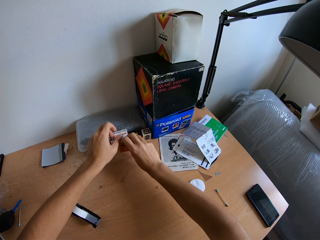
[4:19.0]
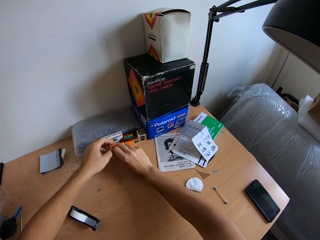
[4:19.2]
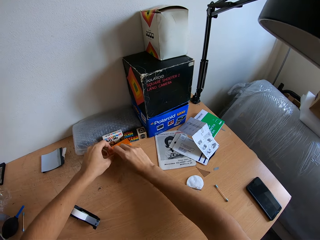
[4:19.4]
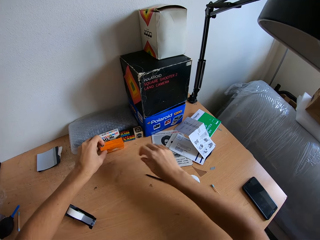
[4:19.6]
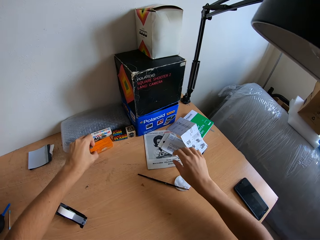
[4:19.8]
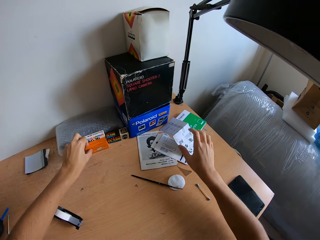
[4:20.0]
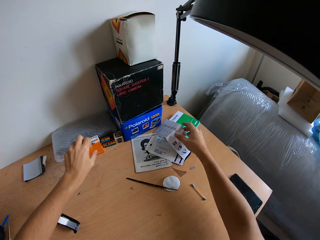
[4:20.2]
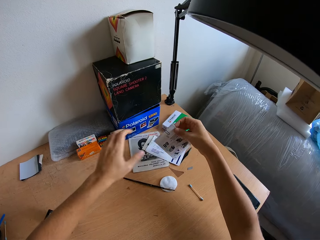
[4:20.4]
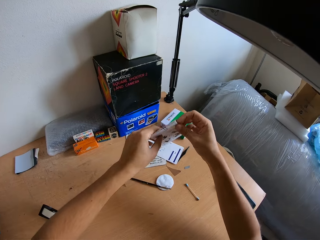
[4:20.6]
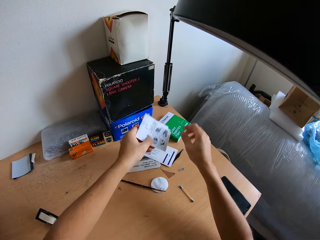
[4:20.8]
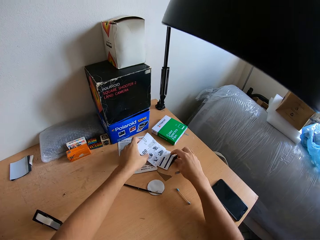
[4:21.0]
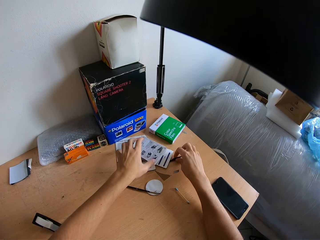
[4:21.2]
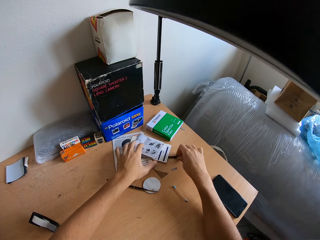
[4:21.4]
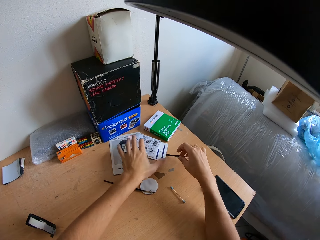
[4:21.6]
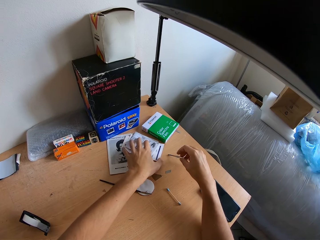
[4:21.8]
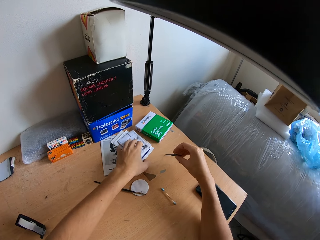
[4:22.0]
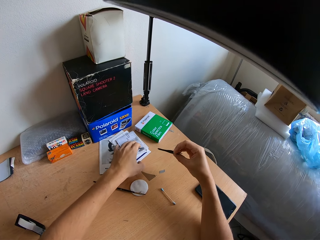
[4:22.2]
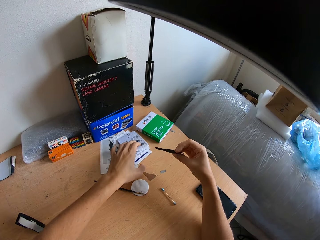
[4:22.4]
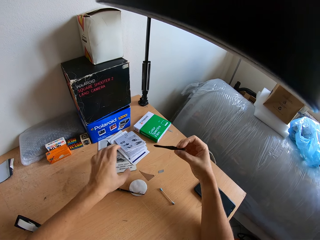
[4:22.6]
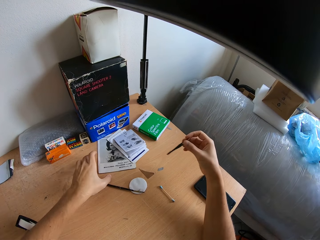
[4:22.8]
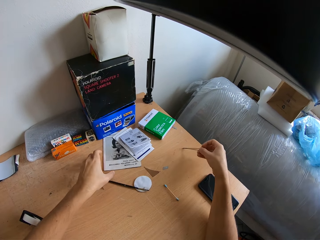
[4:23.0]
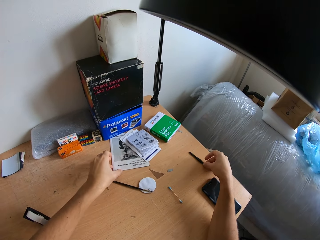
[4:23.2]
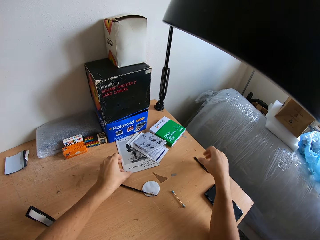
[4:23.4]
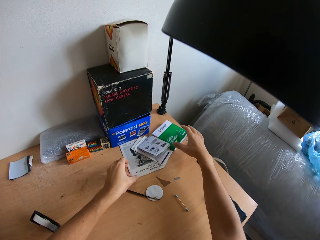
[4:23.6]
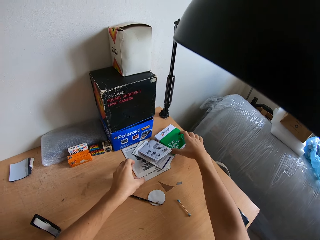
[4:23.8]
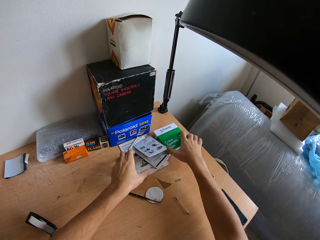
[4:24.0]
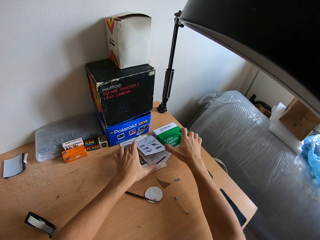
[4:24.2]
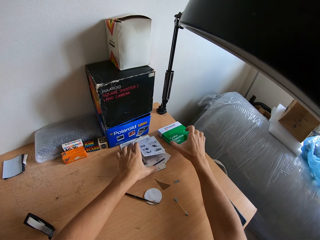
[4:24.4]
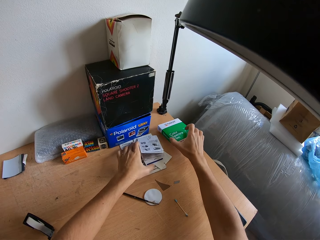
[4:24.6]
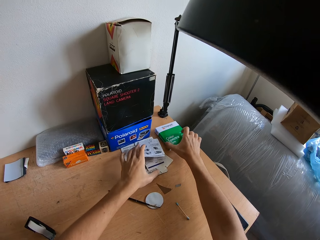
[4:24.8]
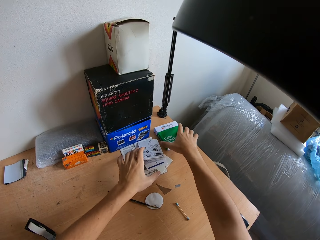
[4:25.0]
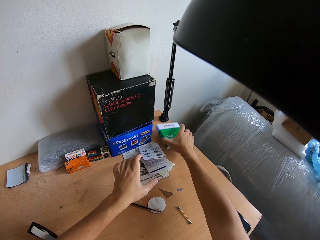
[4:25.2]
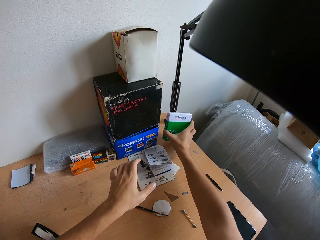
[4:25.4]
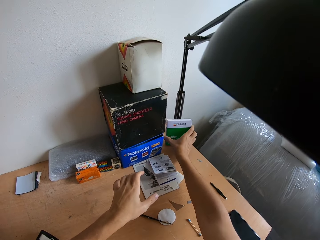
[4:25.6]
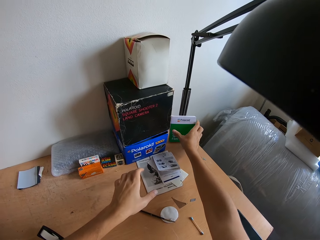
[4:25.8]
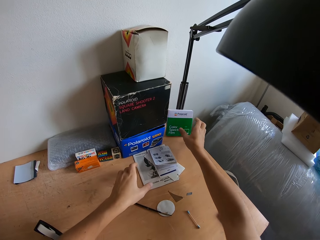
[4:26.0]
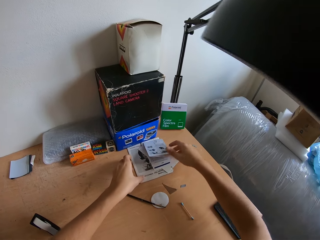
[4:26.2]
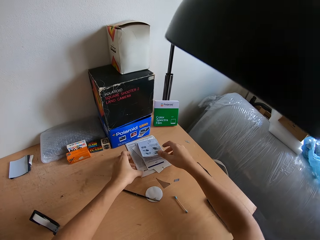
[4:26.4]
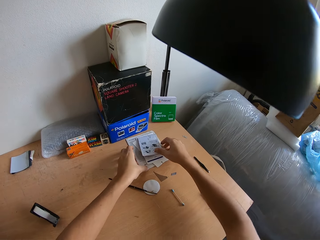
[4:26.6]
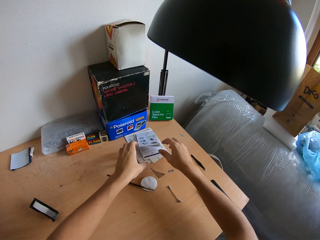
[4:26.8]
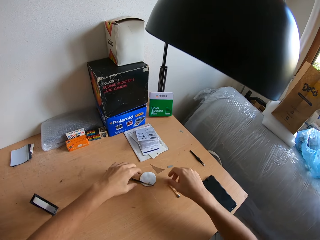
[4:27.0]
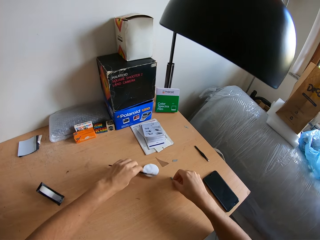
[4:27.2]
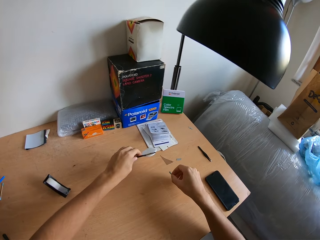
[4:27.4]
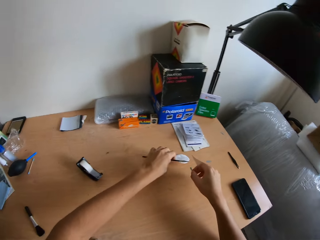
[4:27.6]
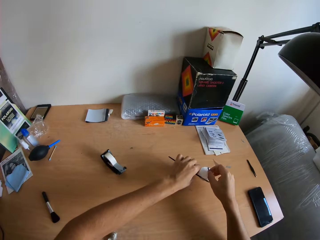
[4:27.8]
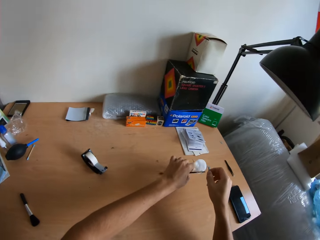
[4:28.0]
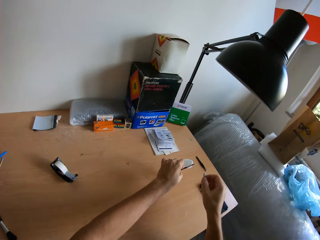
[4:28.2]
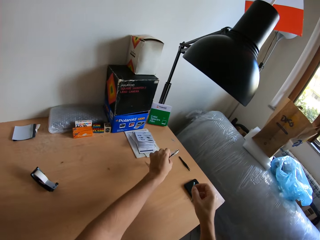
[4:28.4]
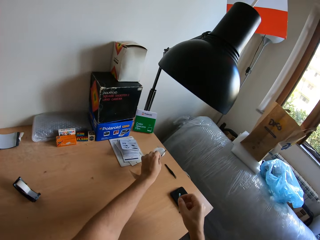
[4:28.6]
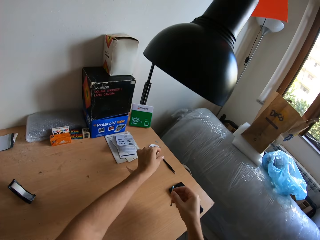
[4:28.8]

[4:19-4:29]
The camera wearer places the box on the bench. They place the box on the bench again. They pick a paper, fold the paper and place the paper on the bench. They pick something. They align the papers. They place something on the bench. They pick a box. They place the box on the bench. They touch the papers. They pick a brush and a cotton earbud.

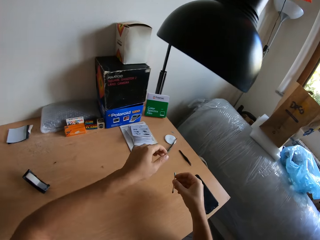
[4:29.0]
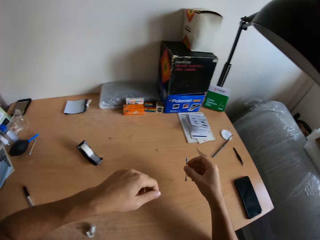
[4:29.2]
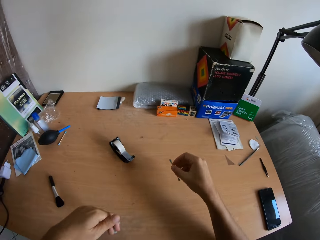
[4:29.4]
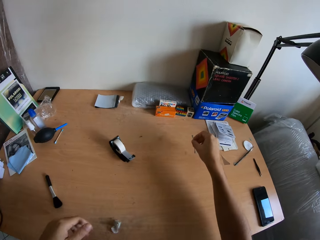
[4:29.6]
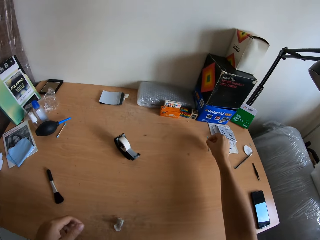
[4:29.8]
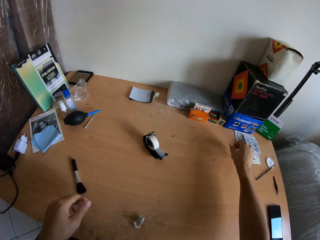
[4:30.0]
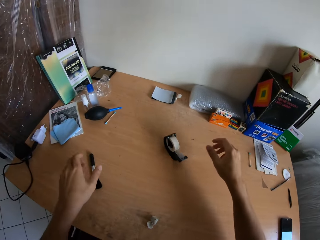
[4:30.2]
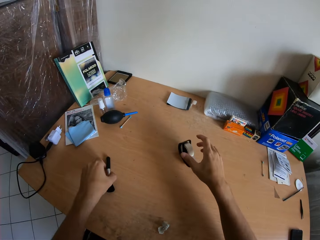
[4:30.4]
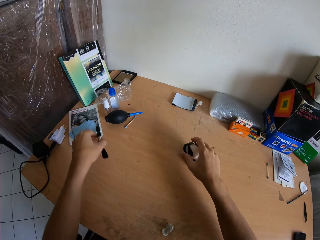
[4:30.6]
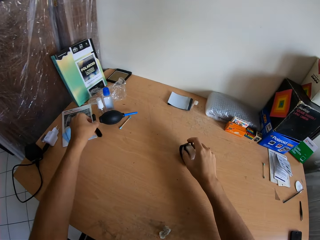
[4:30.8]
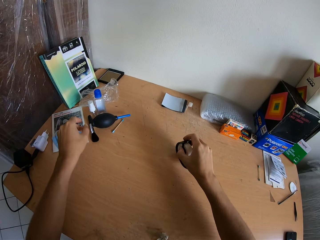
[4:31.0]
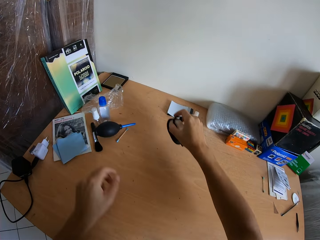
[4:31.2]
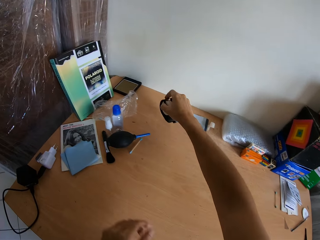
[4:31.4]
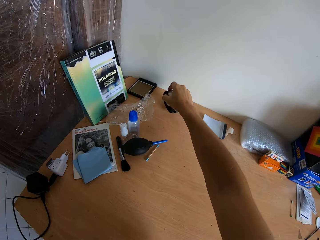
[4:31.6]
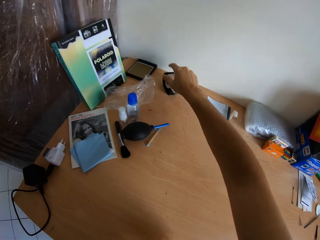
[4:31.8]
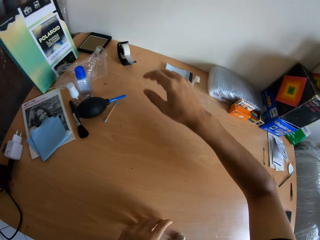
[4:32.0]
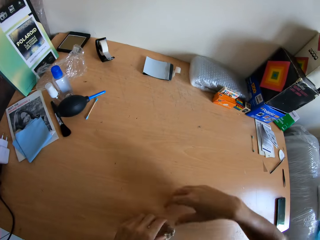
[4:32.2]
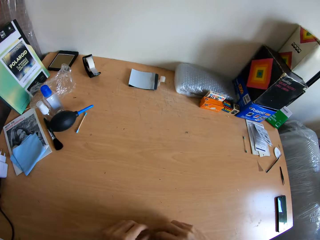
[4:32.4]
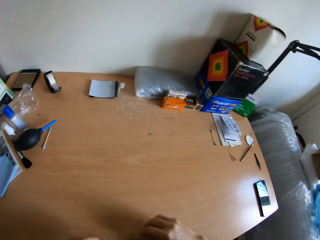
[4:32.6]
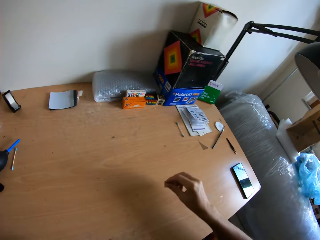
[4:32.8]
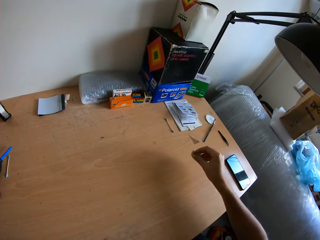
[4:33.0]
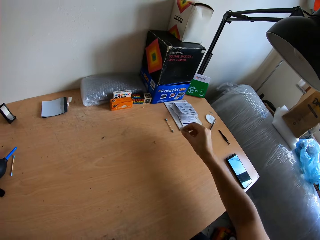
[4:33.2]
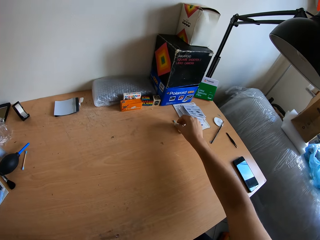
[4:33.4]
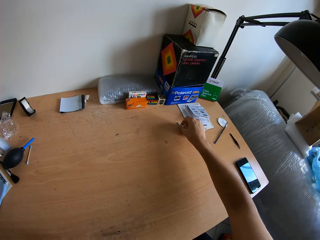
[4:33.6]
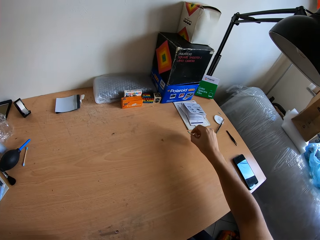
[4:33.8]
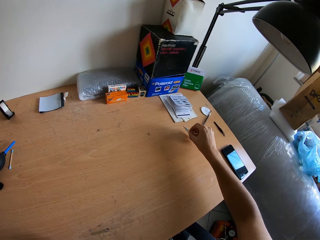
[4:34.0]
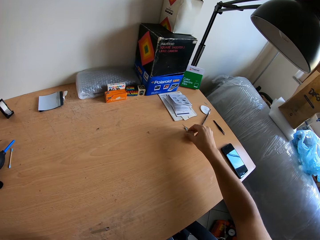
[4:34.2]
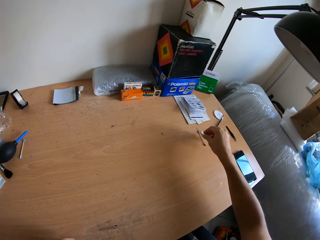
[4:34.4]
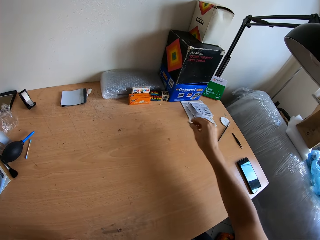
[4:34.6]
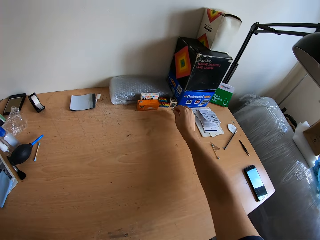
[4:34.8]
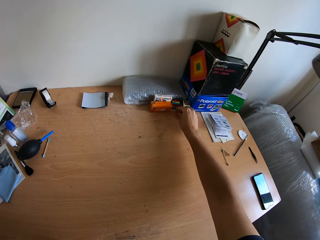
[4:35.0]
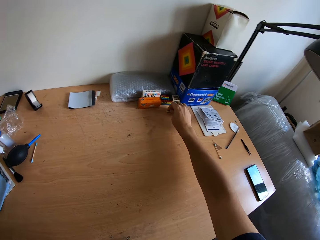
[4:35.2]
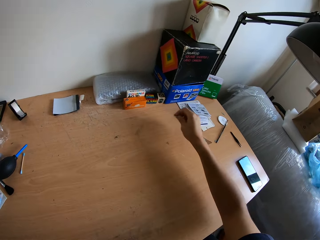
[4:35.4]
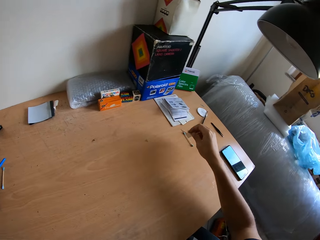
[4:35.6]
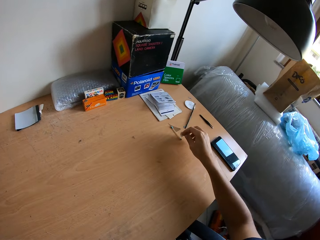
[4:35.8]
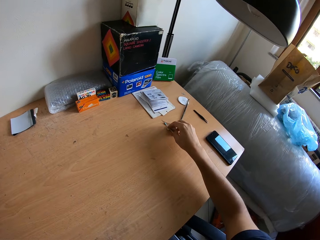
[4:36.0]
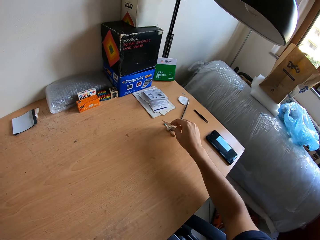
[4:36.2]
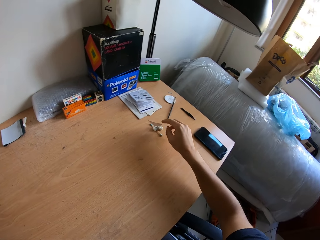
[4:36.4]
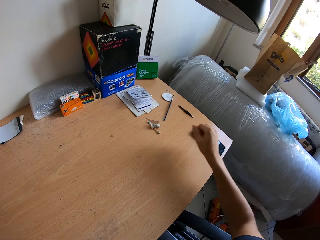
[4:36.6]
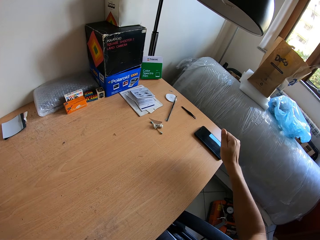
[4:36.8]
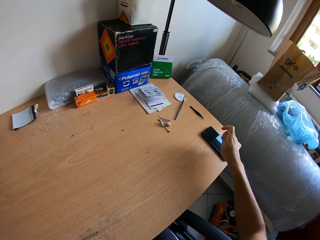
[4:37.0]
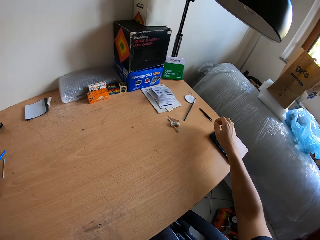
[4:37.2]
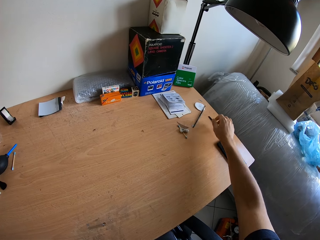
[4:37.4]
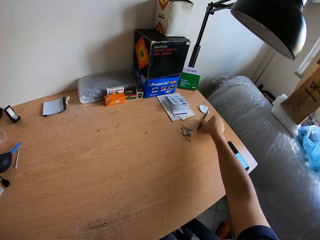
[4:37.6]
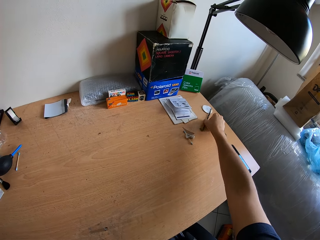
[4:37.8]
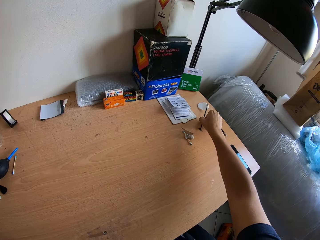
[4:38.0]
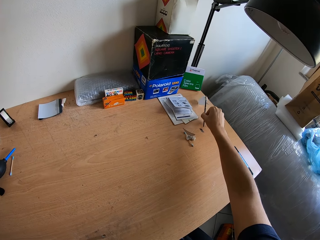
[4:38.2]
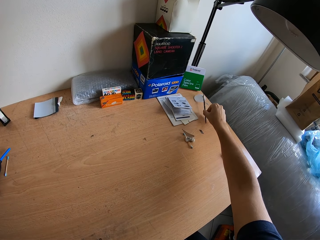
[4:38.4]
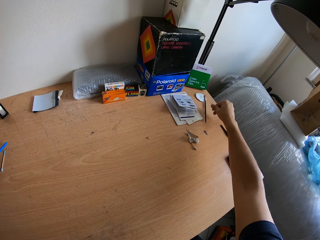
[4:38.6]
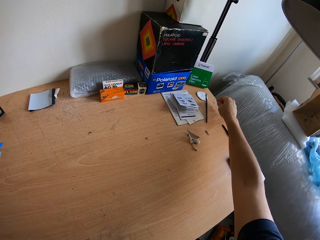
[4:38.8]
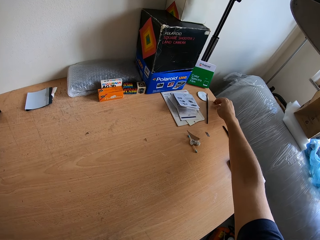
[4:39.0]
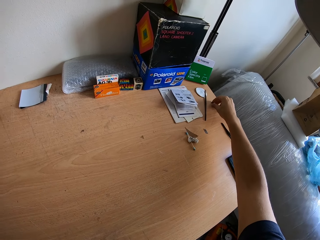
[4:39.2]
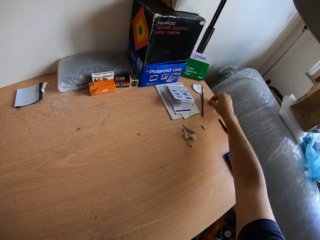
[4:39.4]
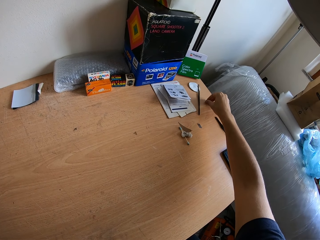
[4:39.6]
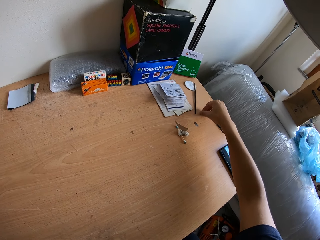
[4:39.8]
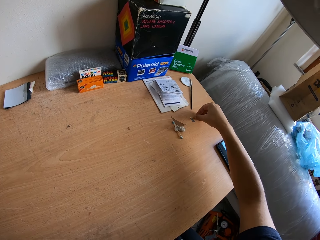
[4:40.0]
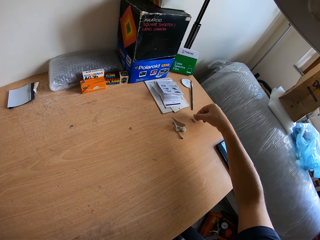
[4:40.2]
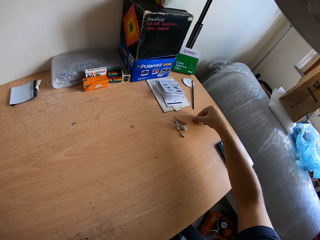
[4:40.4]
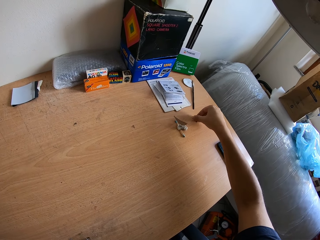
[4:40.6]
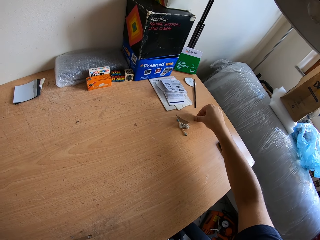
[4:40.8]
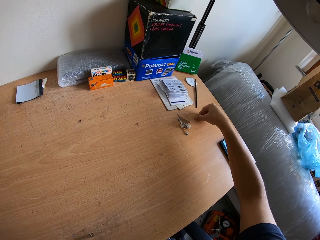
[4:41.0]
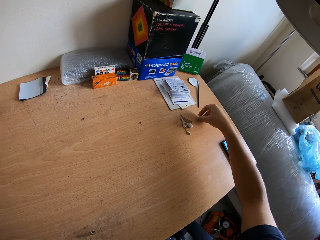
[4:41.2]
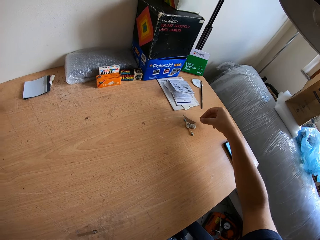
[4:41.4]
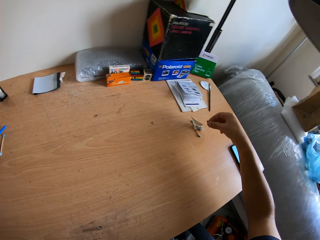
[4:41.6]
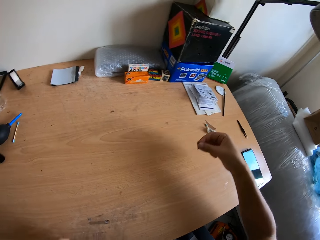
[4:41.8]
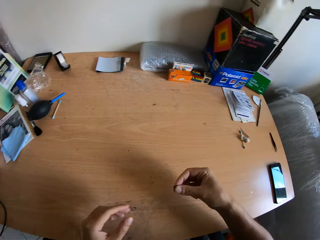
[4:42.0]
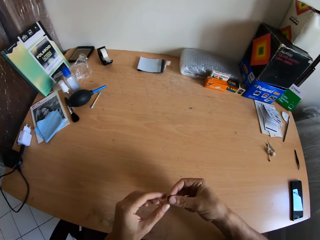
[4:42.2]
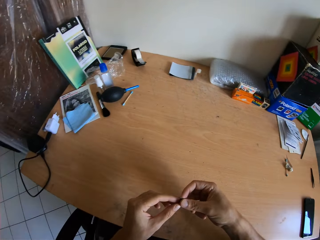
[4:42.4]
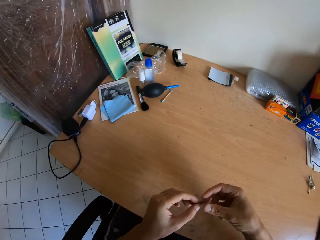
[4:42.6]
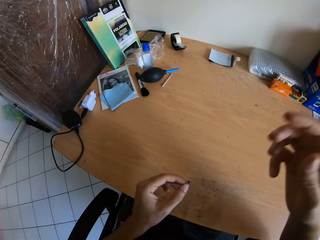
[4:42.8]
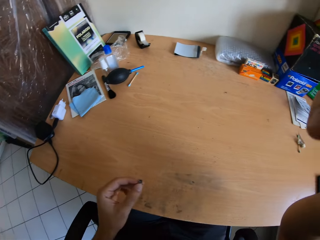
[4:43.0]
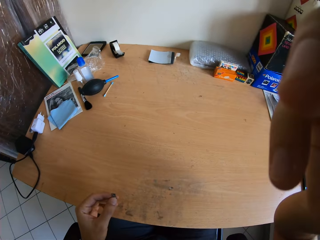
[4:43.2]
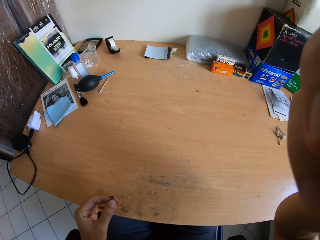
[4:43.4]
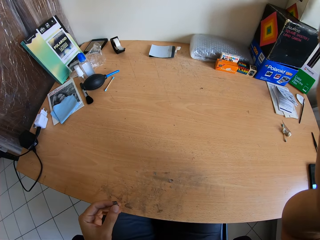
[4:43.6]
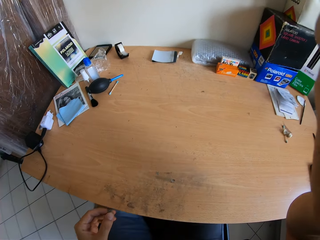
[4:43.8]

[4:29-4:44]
The camera wearer places the brush on the bench. He places the cotton earbud on the bench. He picks up the brush and places the brush on the bench. He picks up a tape dispenser and places the tape dispenser on the bench. He picks up the cotton earbud and places the cotton earbud on the bench. He picks up cotton wool and places the cotton wool on the bench. He picks up the brush and places the brush on the bench. He picks up something. He picks up an object from the table with his right hand. He passes the object to his left hand. He holds the object. He raises his right hand.
